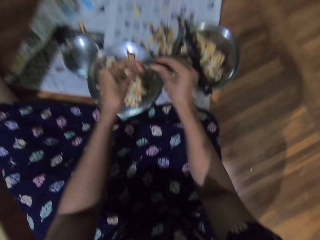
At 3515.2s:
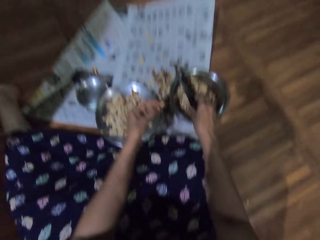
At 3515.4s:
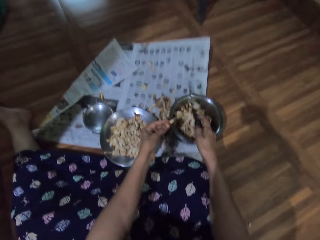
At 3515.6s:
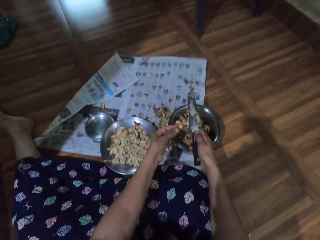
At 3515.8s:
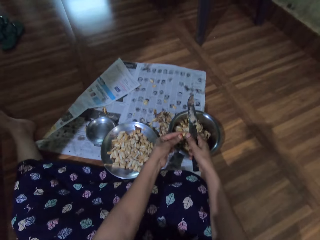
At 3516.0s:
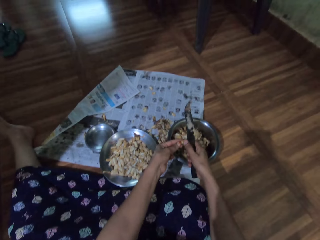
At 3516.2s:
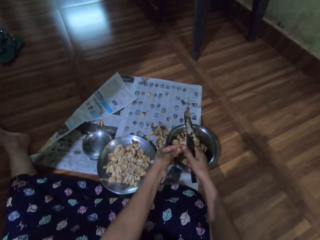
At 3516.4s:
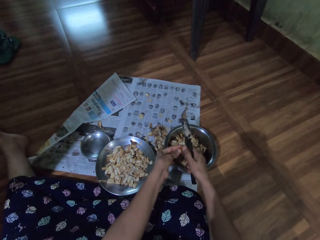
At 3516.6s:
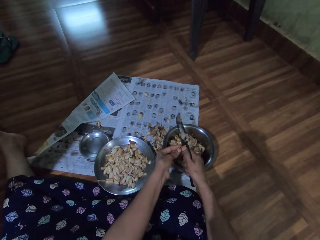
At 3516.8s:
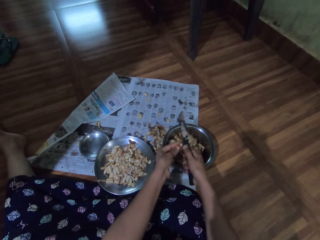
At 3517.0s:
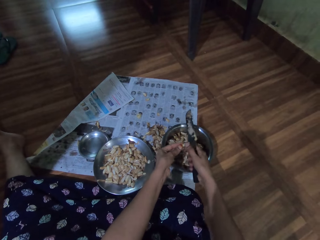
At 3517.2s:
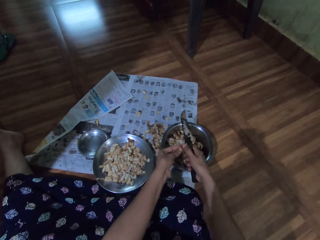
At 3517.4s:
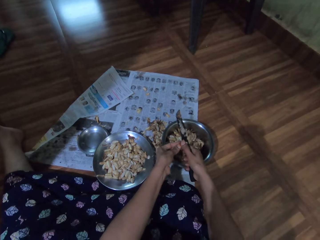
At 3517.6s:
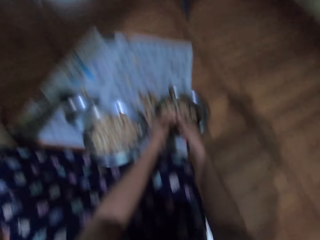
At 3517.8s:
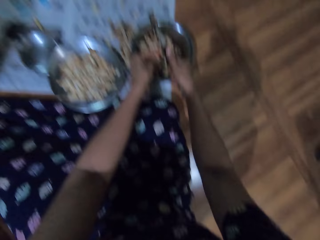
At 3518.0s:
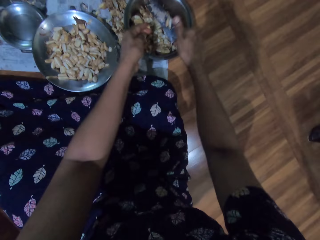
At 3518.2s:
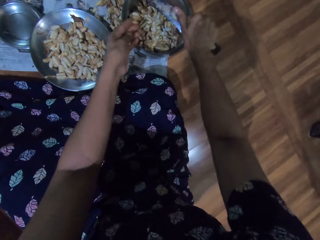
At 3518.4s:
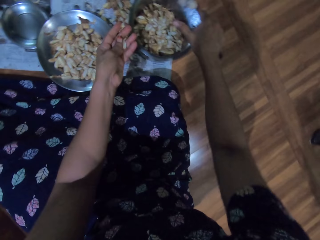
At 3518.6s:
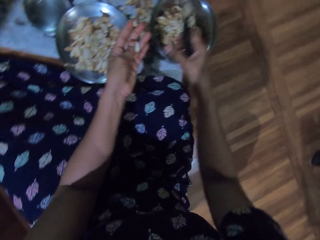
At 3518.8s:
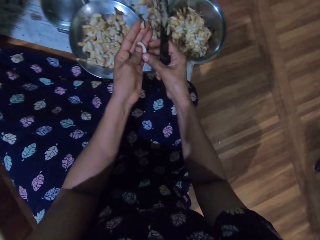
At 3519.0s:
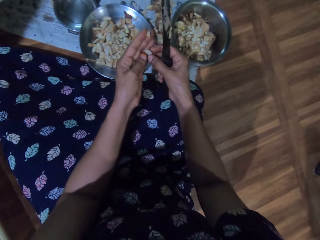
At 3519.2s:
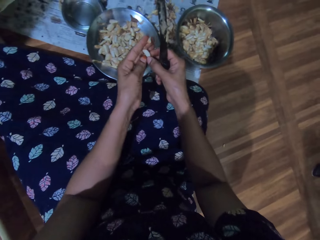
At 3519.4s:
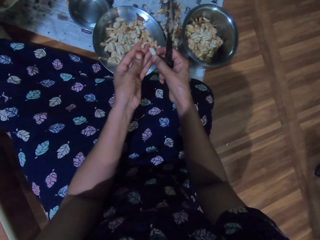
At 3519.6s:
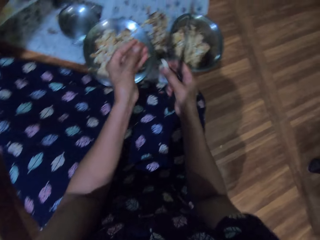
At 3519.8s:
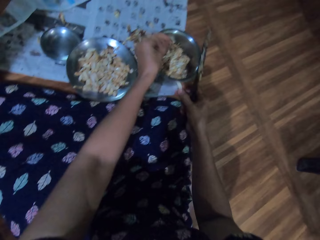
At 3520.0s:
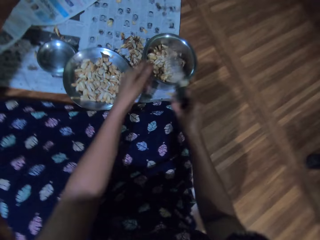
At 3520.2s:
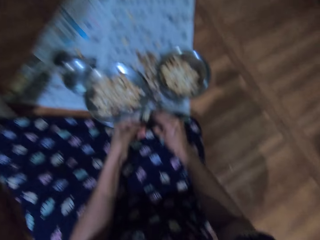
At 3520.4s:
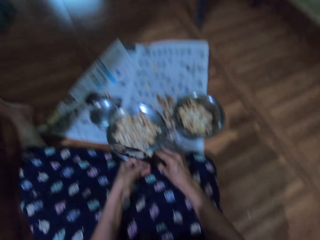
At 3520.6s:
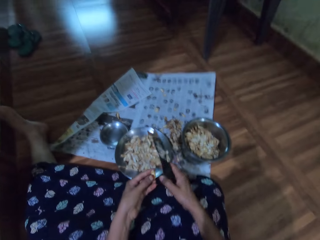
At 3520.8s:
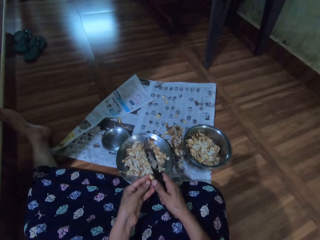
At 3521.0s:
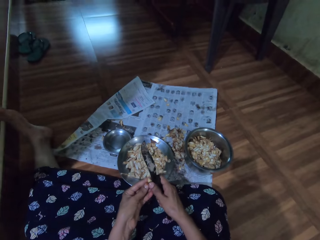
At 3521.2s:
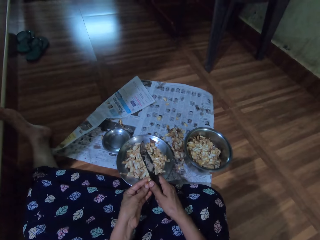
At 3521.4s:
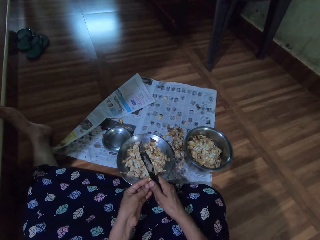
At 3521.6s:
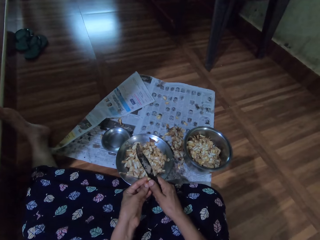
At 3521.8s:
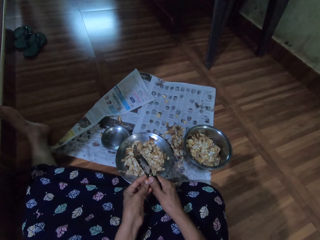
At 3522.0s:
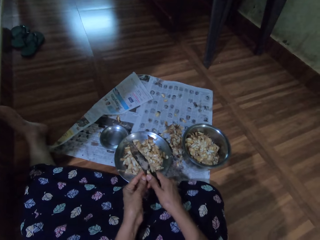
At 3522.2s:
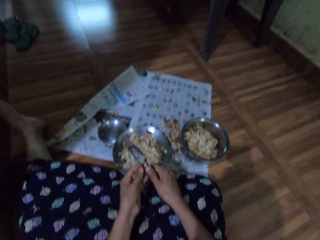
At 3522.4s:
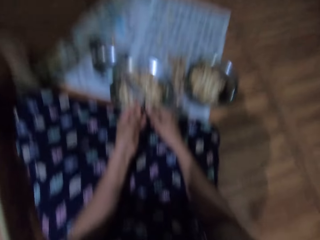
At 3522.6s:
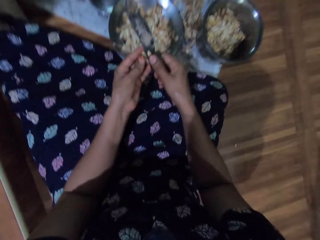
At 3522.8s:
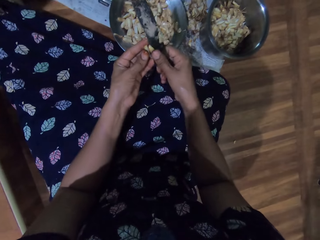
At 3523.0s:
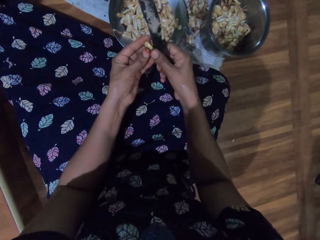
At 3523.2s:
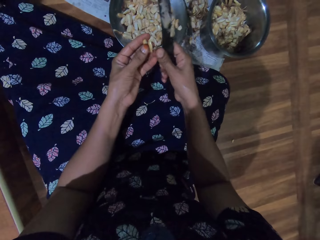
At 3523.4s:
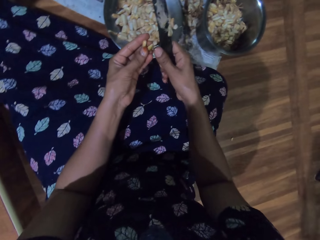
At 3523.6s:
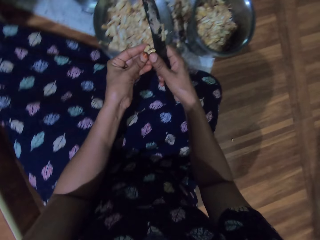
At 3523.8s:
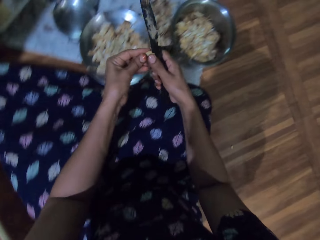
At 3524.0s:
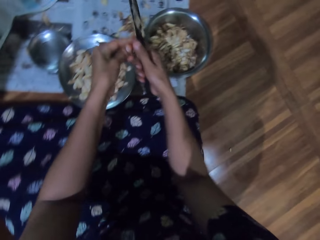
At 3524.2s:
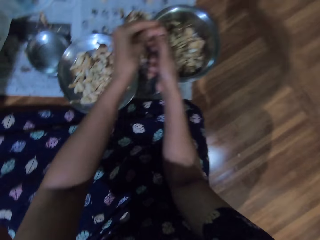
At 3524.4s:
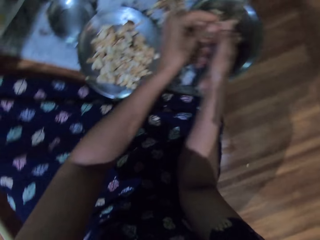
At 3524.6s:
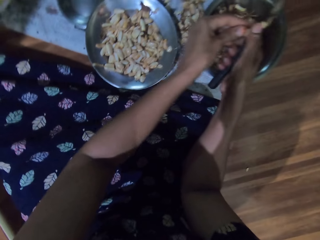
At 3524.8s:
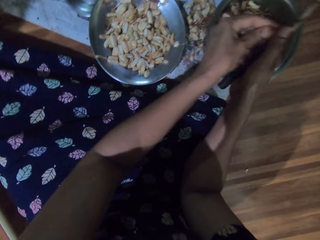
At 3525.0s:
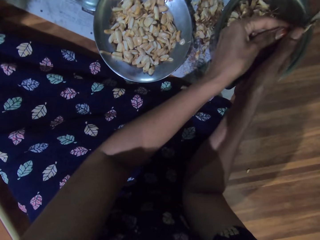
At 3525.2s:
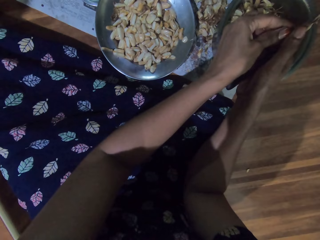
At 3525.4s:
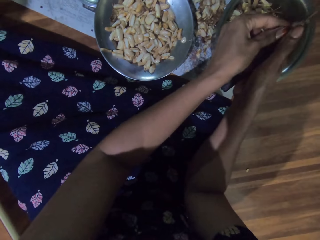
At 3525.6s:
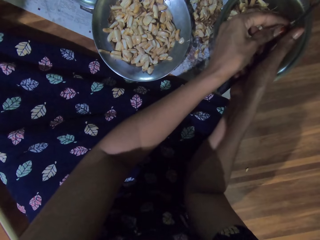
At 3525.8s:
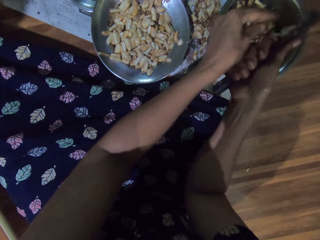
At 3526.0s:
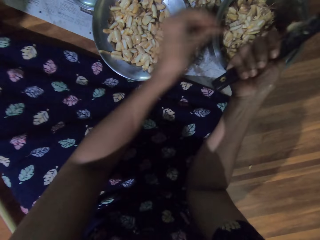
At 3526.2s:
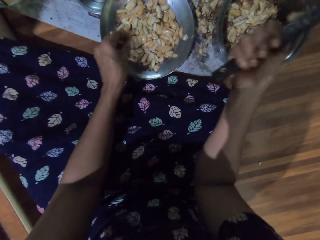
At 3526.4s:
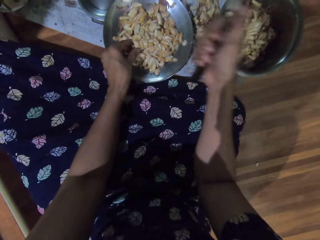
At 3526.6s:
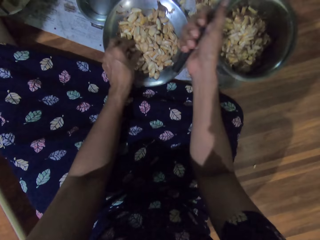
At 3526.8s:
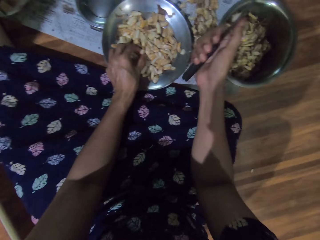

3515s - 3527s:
The camera wearer passes the garlic pod in her left hand to her right hand. She picks the knife from the steel bowl with her right hand. She cuts the garlic pod in her left hand into the steel bowl on the newspaper on the floor with the knife in her right hand. She scrapes garlic shafts from the knife in her right hand with her right thumb. She passes the garlic pod in her left hand to her right hand. She drops the garlic pod shafts in her left hand into the steel bowl on the newspaper on the floor. She peels the garlic by knife. She cuts the garlic pod in her left hand with the knife in her right hand. She cuts the garlic pod in her left hand into the steel bowl on the newspaper on the floor with the knife in her right hand.

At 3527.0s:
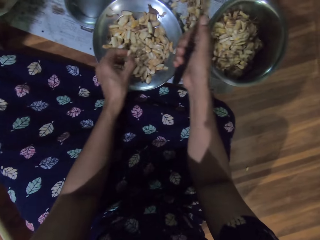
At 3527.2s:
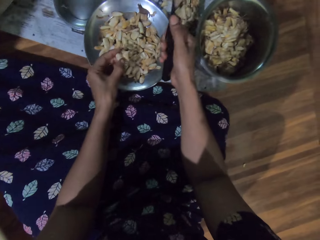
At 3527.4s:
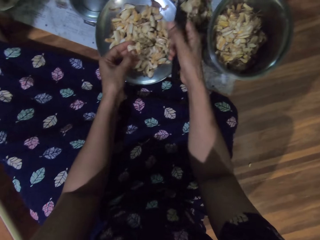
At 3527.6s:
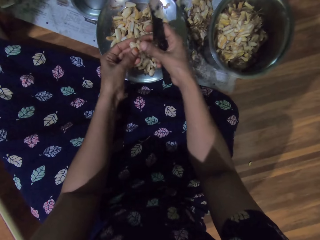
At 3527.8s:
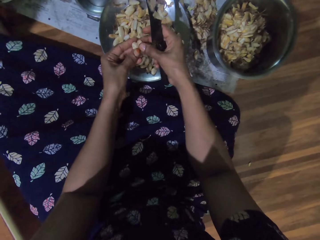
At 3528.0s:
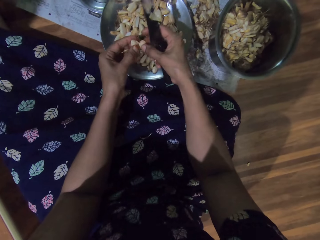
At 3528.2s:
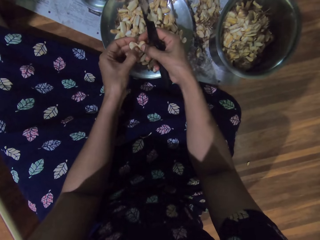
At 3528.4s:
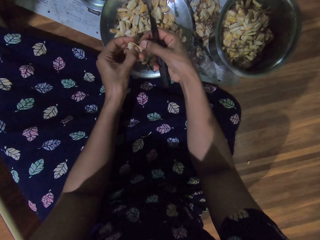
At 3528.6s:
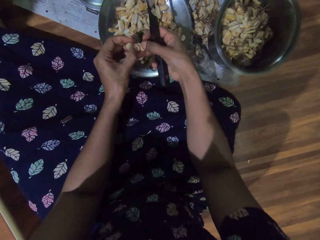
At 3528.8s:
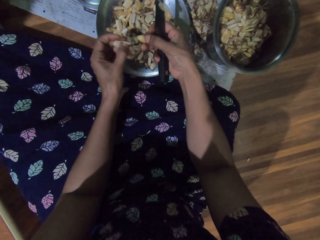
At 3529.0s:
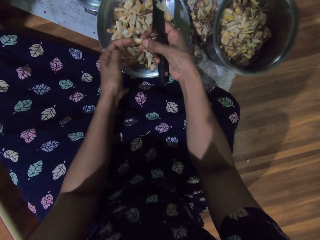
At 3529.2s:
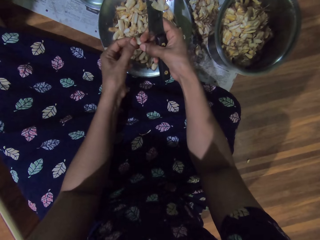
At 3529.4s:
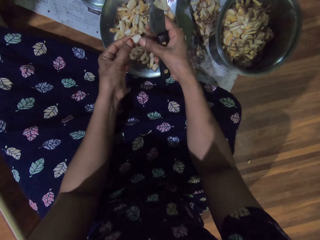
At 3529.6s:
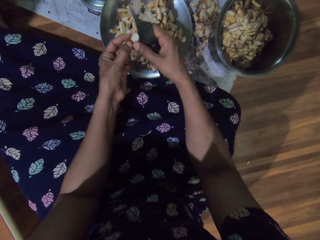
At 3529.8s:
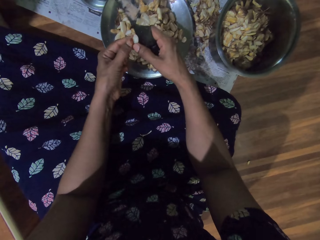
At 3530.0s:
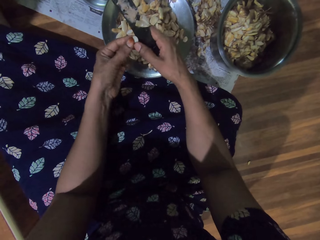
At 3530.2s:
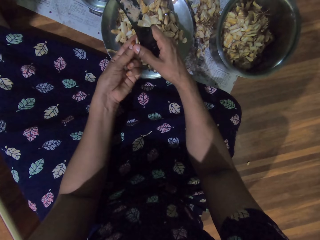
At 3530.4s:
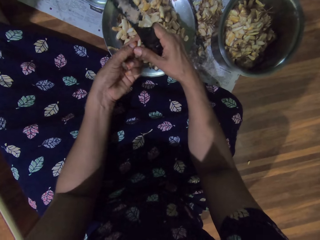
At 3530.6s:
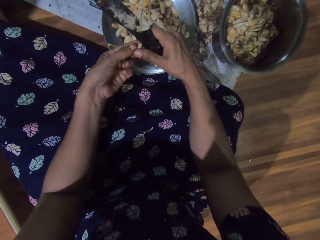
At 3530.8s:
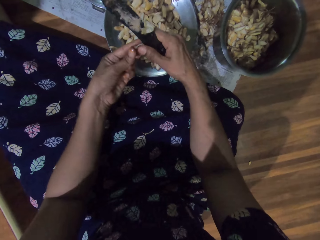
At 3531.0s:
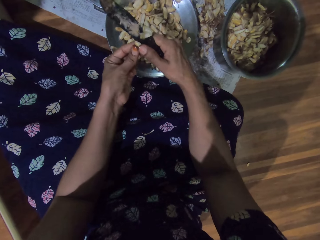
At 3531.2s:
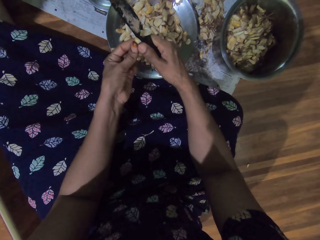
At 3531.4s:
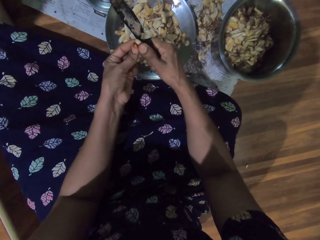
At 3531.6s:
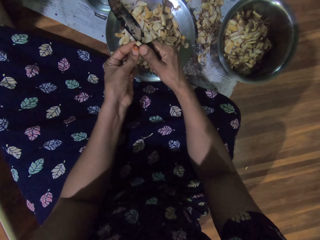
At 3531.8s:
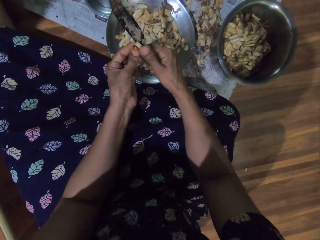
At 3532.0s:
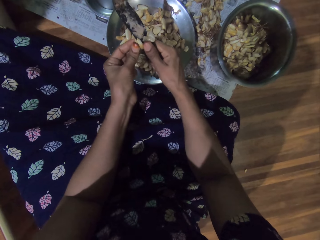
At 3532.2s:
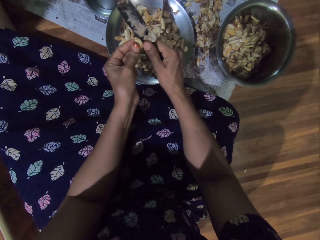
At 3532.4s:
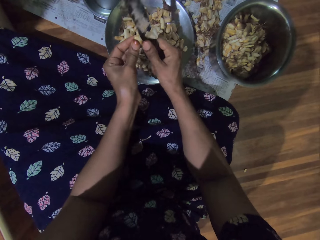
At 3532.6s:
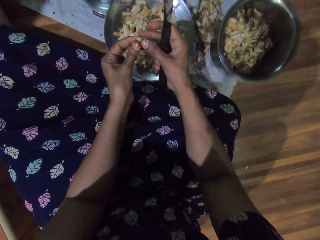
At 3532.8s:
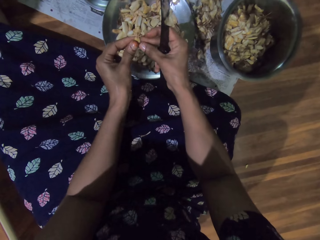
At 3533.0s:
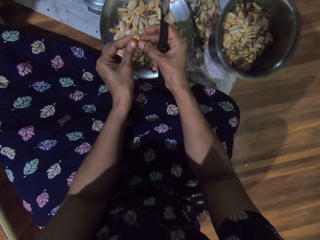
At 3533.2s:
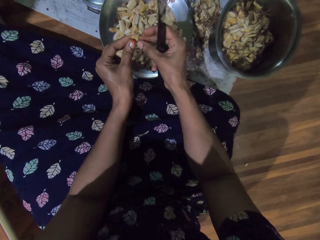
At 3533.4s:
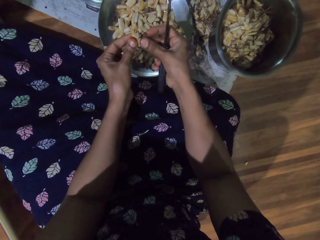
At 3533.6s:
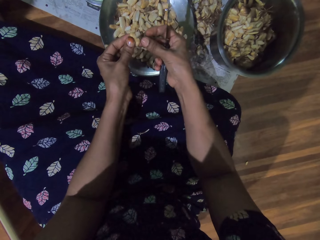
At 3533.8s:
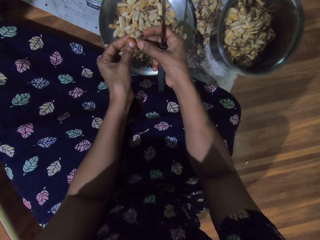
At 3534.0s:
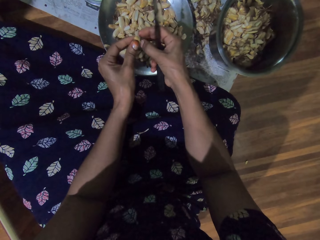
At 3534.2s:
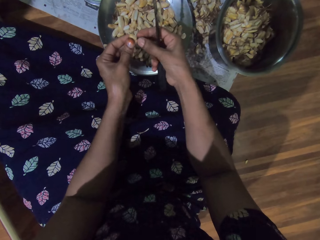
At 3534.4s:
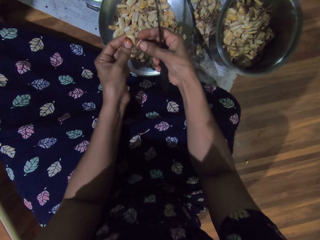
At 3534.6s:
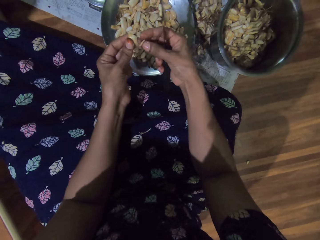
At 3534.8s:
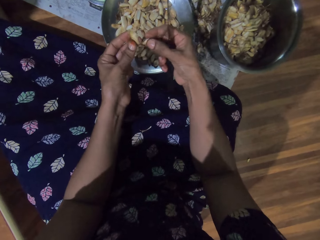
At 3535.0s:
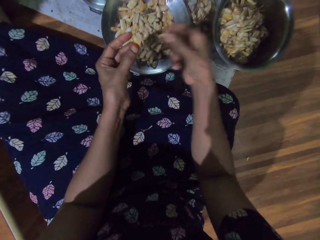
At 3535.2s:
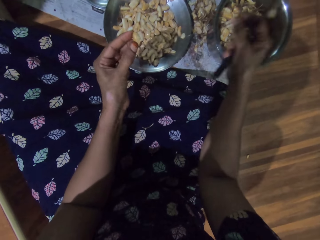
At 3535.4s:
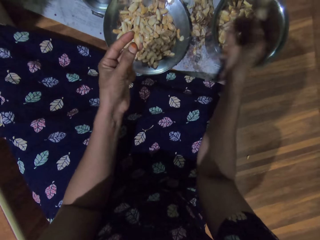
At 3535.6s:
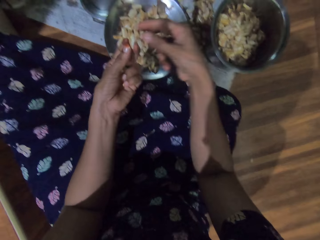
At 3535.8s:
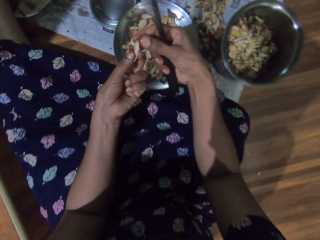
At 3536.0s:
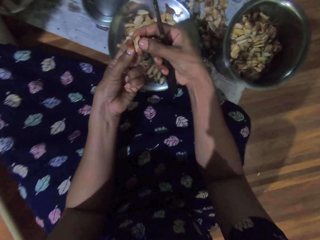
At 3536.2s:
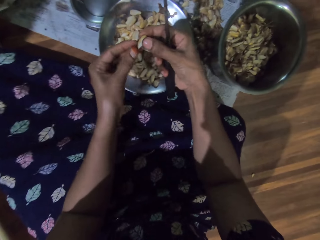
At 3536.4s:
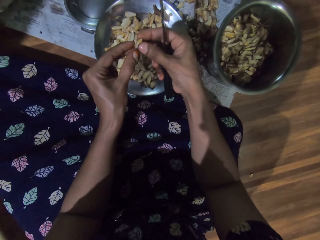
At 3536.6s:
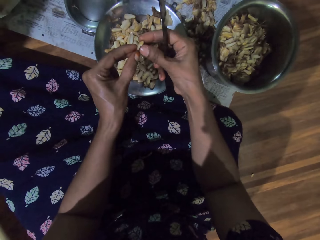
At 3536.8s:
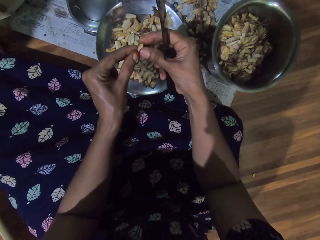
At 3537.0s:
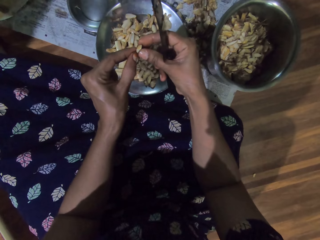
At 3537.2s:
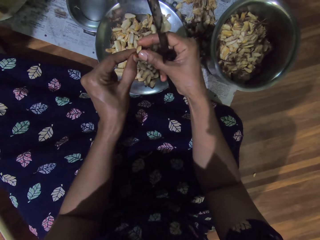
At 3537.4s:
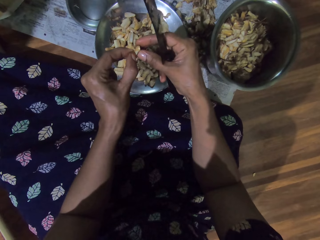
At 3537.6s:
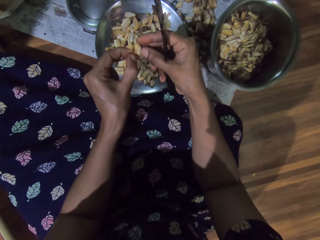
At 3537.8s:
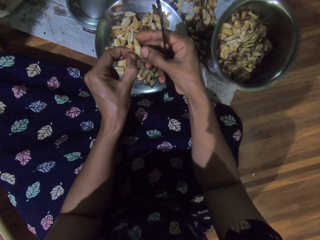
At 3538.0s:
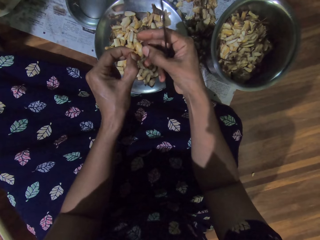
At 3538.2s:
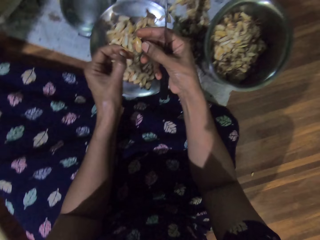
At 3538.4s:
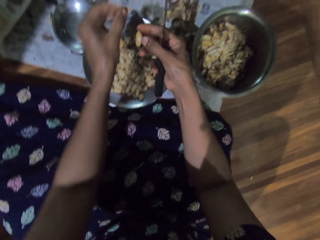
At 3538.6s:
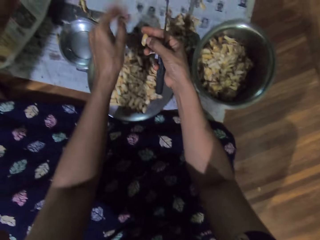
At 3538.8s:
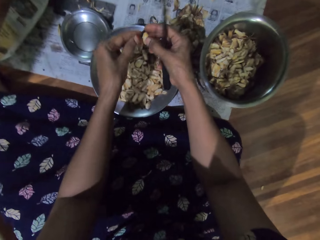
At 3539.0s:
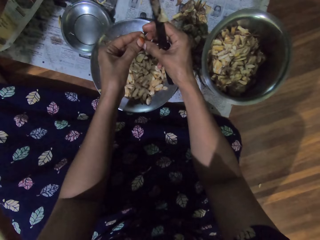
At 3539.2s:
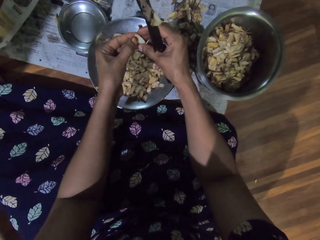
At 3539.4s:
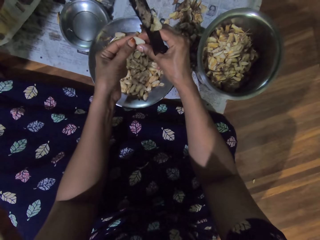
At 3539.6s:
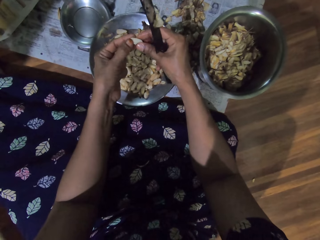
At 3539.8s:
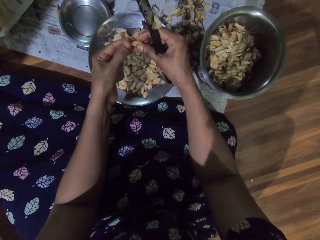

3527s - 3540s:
The camera wearer picks some nuts or garlic from a plate with her left hand. She slices the nut with the knife in her right hand. She peels the nut with both hands. She peels the garlic with a knife. She throws the garlic peel in a bowl. She peels the garlic with hands.
